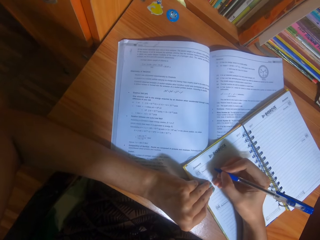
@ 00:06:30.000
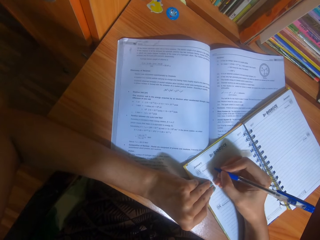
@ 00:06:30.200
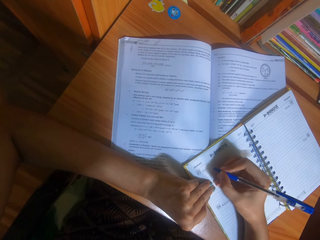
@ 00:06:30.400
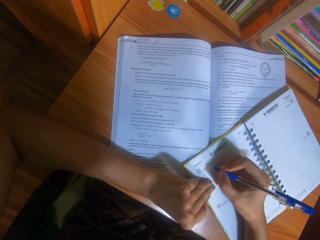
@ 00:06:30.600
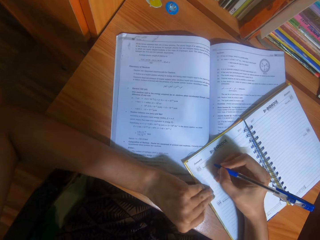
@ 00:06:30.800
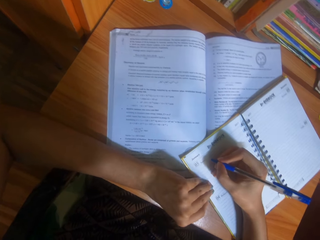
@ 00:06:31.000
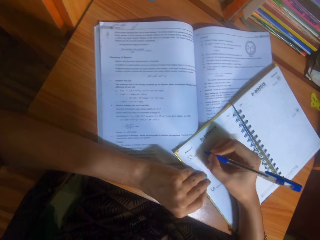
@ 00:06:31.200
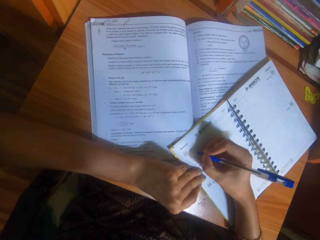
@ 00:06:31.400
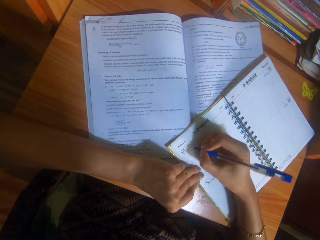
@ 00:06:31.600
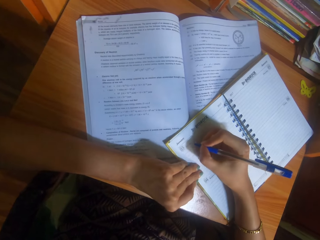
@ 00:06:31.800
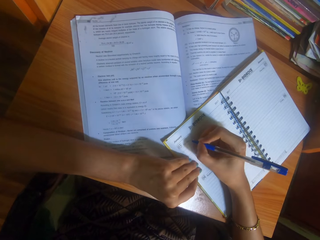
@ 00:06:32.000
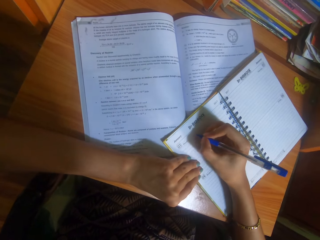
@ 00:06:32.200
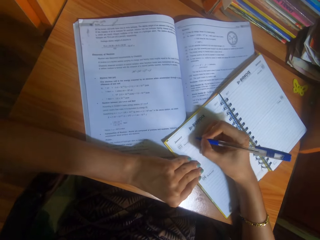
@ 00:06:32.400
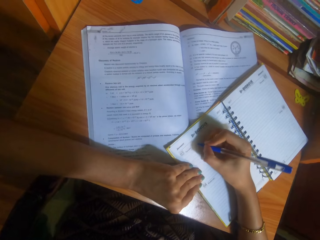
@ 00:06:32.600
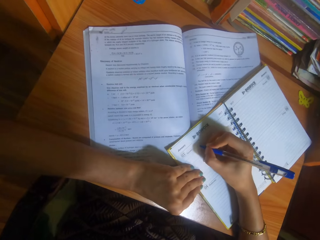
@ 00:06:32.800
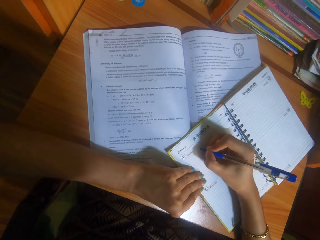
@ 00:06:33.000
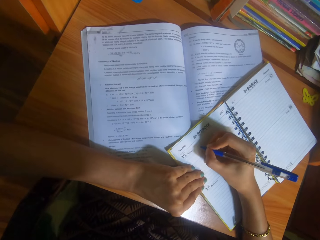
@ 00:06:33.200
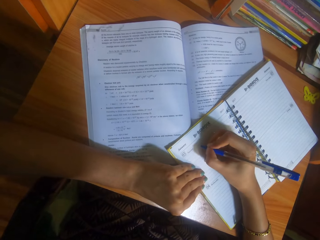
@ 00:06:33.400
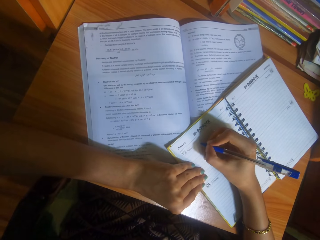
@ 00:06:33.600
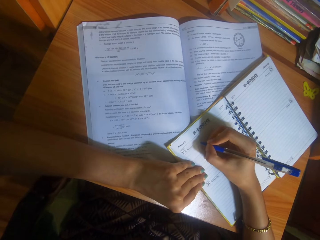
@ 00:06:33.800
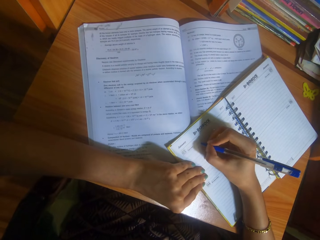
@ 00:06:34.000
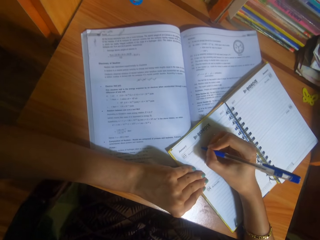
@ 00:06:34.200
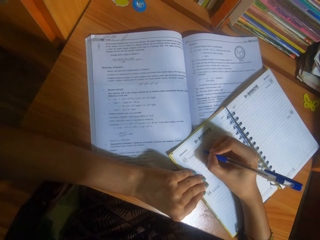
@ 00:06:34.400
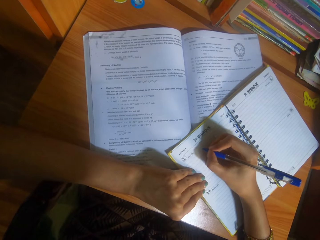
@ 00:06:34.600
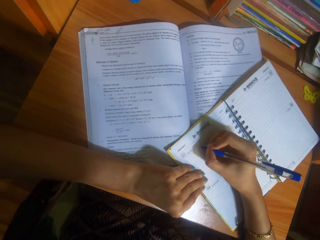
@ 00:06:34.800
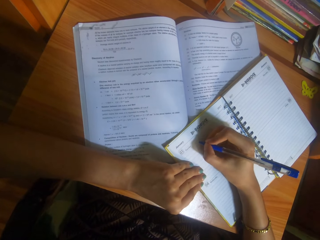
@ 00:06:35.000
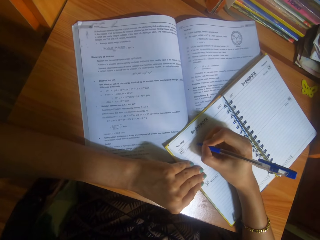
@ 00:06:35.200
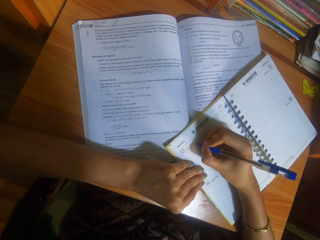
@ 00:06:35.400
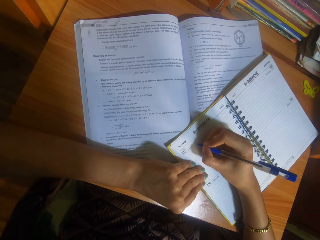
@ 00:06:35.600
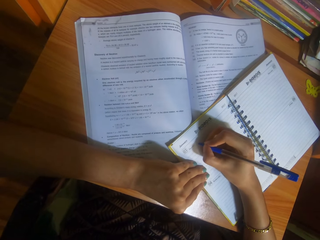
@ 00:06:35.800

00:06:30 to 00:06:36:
The camera wearer writes on the book with the pen in her right hand.

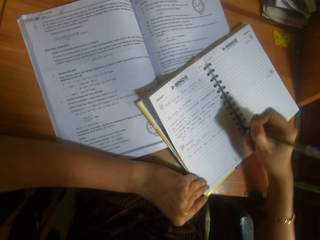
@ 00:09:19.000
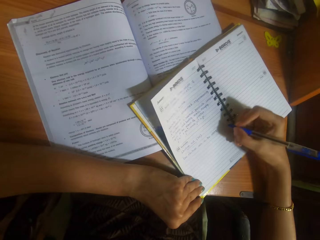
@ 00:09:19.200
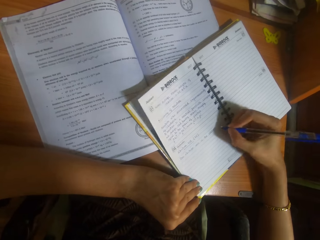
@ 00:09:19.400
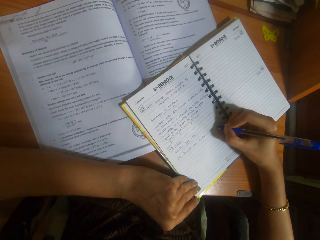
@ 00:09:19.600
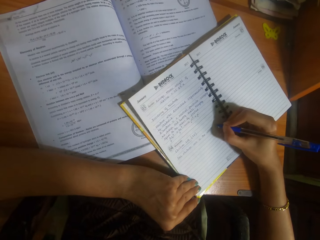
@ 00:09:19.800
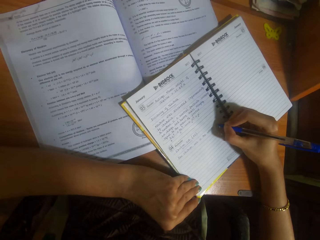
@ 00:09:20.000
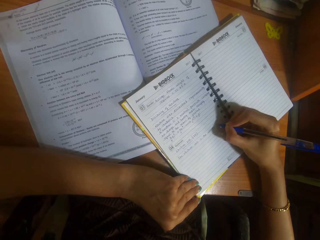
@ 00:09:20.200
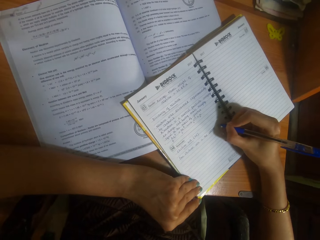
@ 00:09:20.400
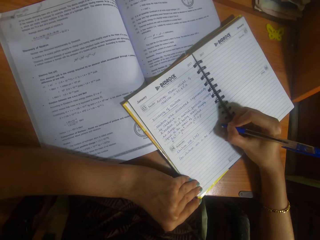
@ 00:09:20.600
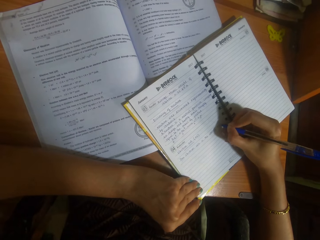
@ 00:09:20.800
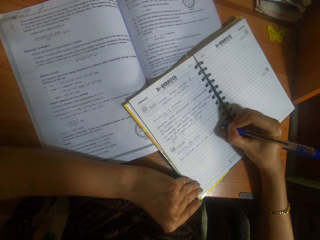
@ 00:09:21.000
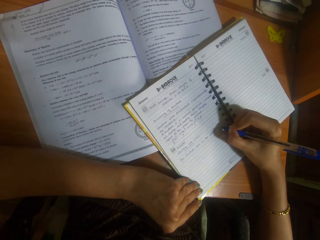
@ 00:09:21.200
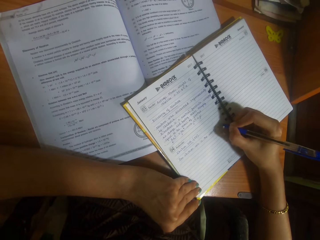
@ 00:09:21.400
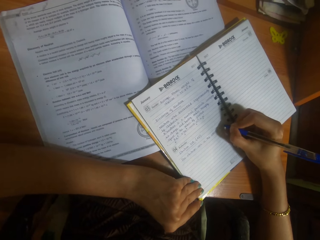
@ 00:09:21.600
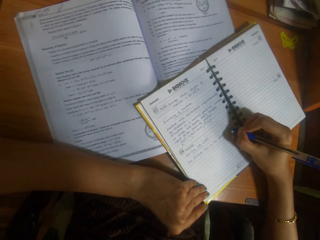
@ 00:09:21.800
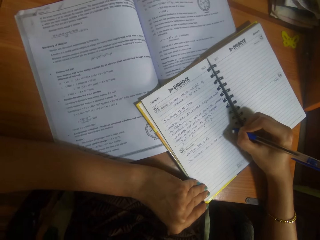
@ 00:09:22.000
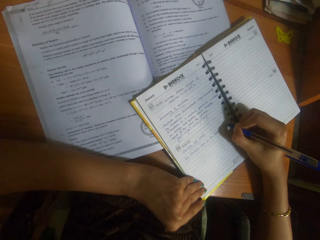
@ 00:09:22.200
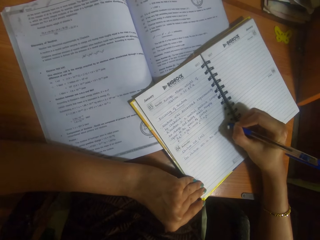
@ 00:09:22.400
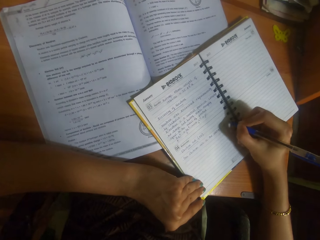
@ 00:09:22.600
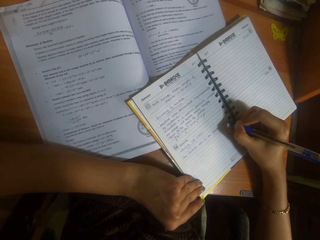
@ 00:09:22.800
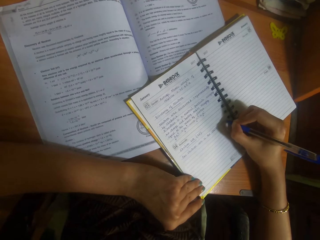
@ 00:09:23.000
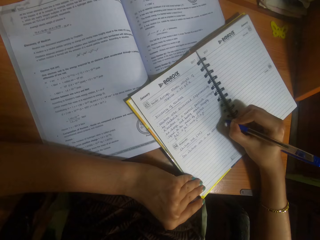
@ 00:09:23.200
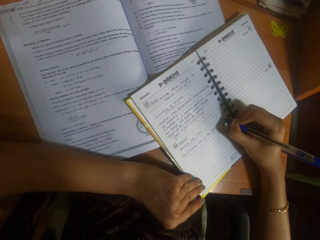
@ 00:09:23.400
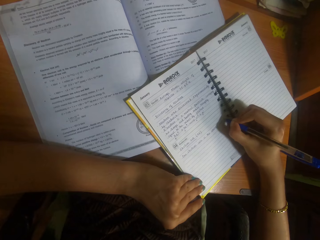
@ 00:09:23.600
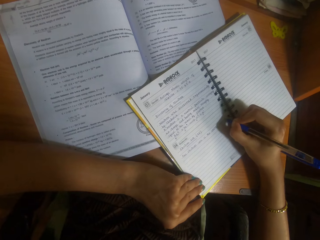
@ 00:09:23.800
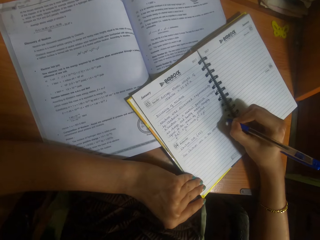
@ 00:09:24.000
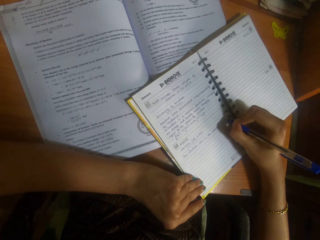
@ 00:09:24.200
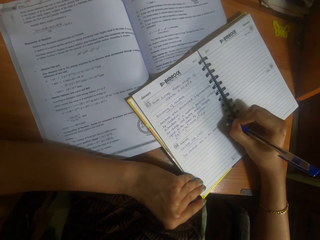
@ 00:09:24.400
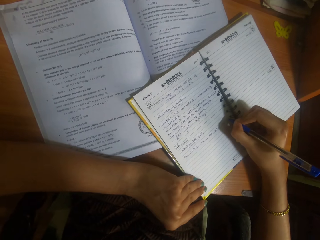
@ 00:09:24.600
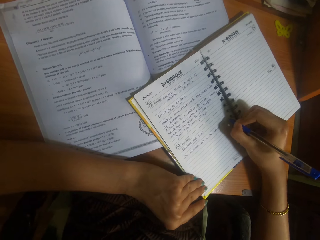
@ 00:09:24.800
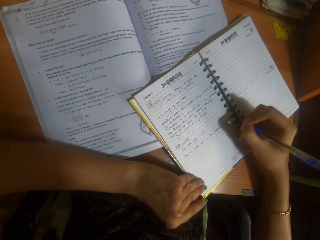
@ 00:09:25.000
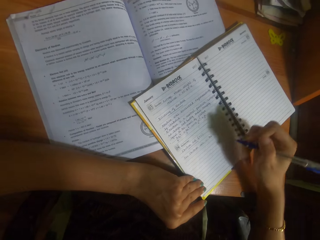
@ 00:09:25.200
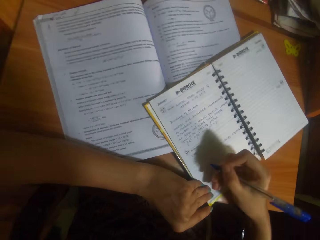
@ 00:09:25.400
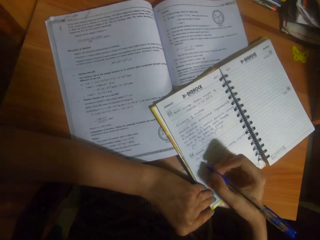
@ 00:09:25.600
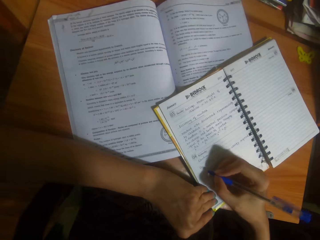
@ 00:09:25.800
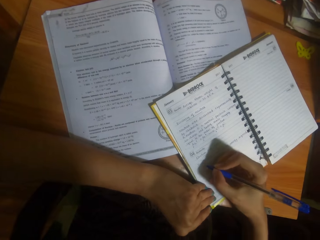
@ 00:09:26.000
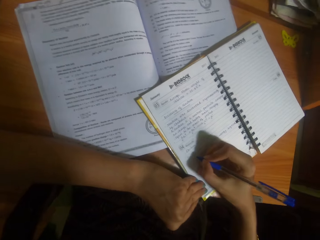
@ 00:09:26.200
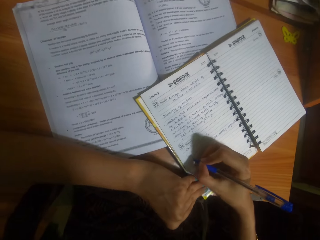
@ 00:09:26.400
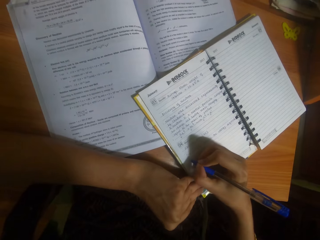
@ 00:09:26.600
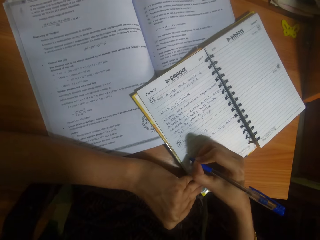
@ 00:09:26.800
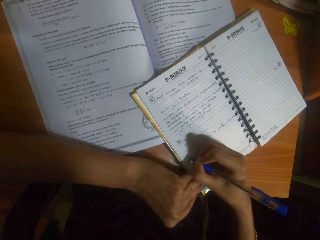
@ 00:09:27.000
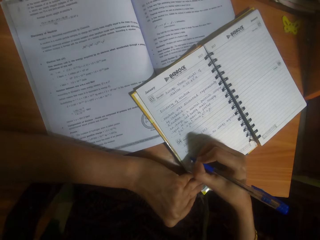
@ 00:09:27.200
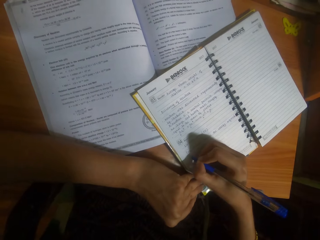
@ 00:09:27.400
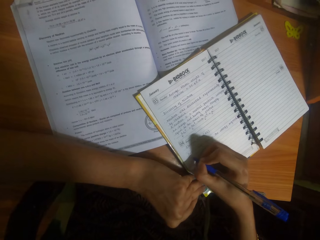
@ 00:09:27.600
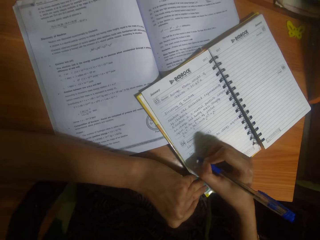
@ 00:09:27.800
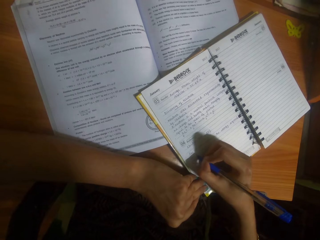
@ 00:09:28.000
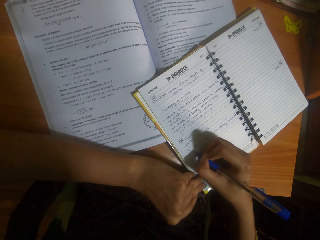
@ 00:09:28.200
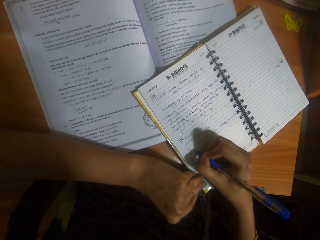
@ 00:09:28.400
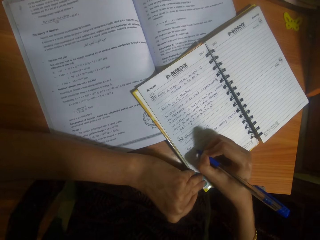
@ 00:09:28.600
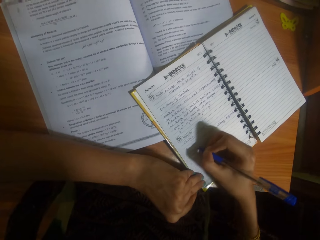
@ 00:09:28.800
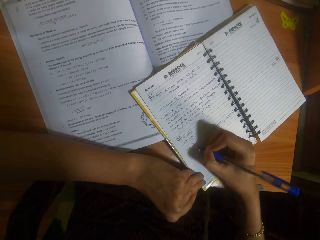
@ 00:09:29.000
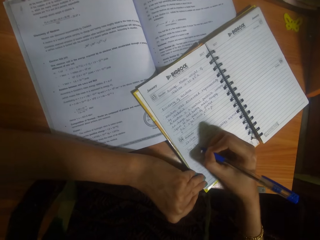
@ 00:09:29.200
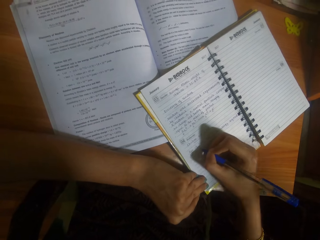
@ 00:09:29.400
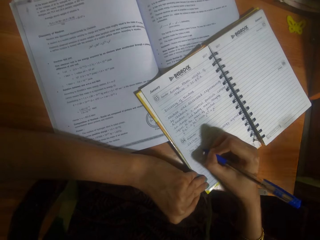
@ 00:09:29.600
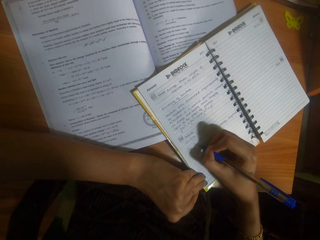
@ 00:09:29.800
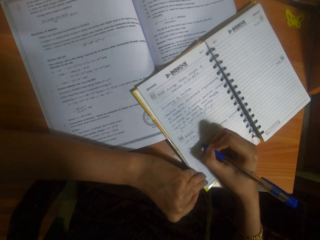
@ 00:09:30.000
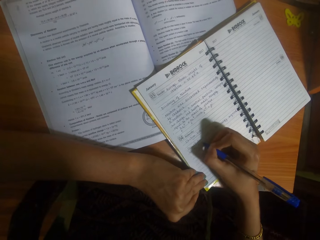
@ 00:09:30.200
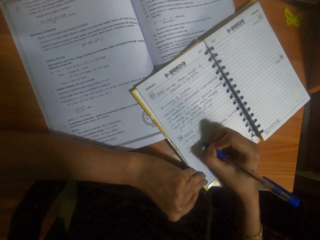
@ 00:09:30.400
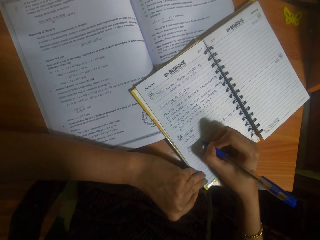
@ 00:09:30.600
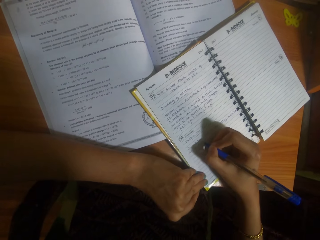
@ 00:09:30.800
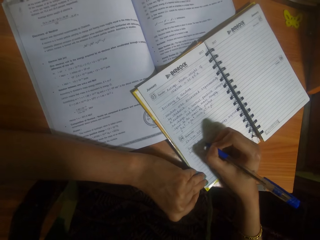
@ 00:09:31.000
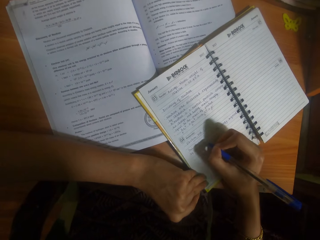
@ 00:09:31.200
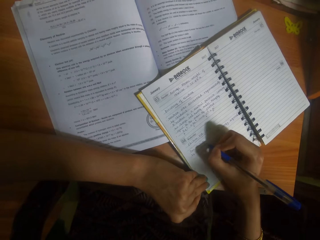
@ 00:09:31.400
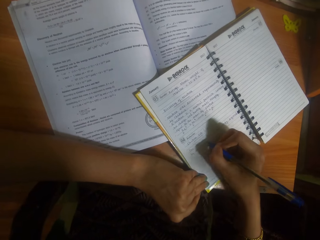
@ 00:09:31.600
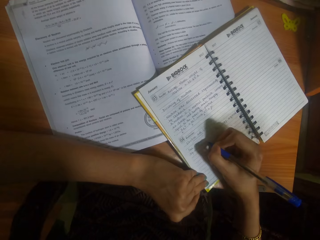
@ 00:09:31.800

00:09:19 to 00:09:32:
The camera wearer converses with a woman. She writes in the book with the pen in her right hand.
